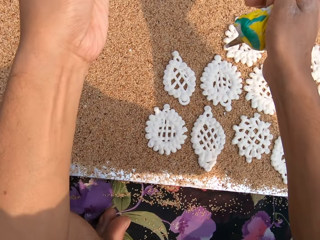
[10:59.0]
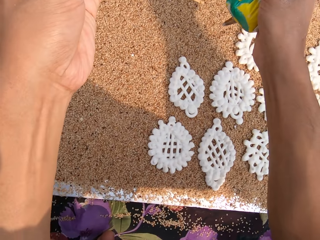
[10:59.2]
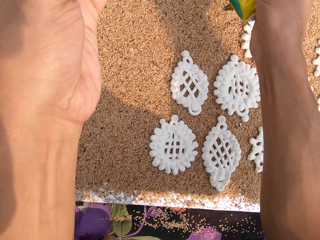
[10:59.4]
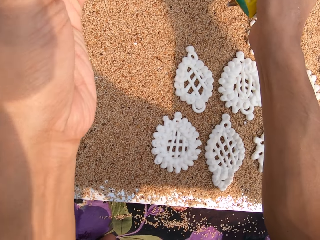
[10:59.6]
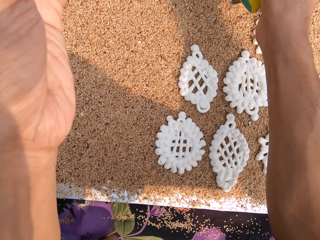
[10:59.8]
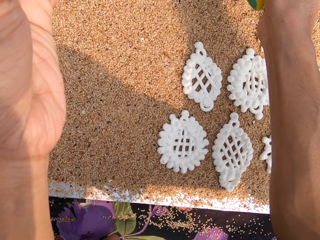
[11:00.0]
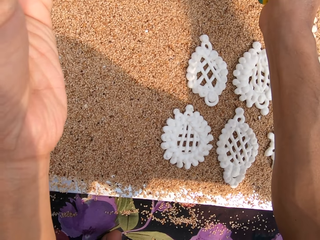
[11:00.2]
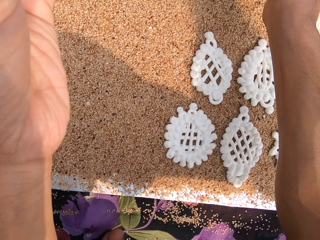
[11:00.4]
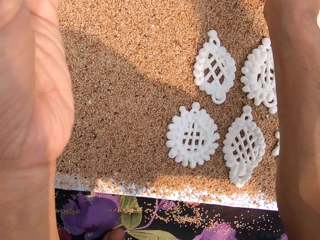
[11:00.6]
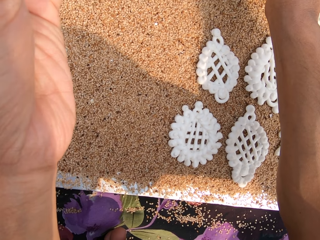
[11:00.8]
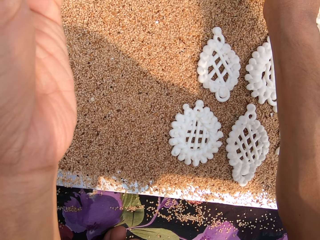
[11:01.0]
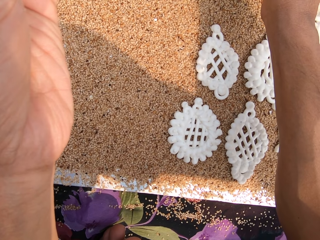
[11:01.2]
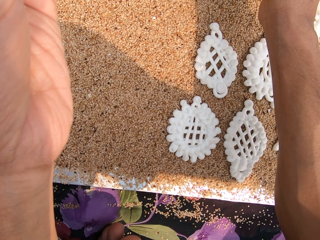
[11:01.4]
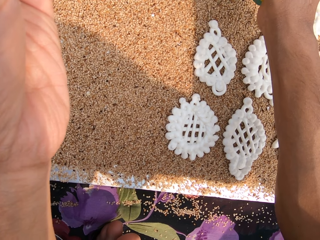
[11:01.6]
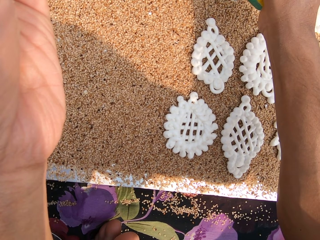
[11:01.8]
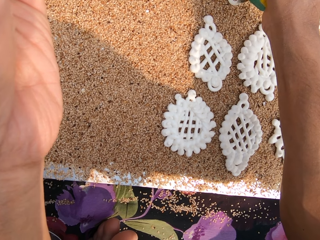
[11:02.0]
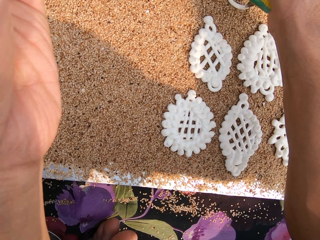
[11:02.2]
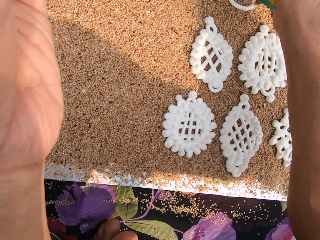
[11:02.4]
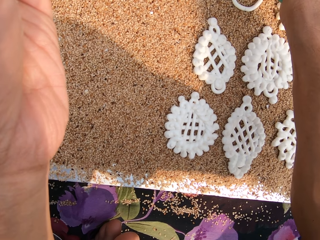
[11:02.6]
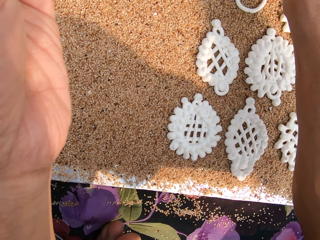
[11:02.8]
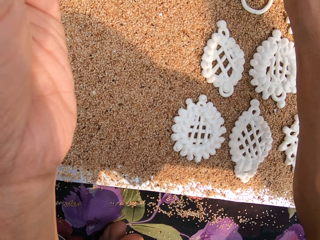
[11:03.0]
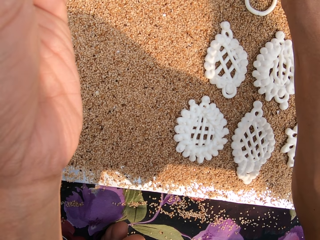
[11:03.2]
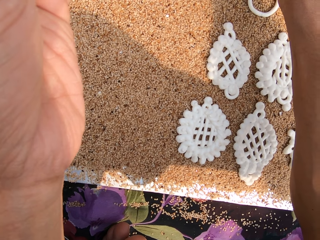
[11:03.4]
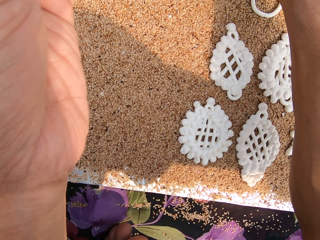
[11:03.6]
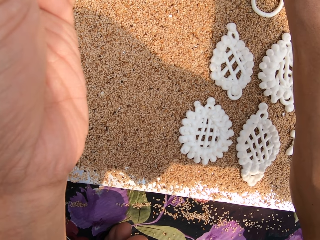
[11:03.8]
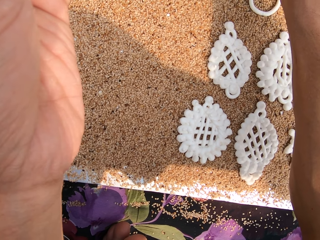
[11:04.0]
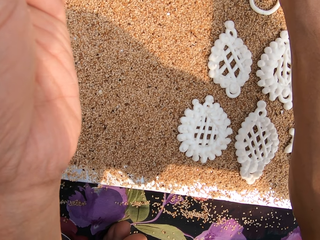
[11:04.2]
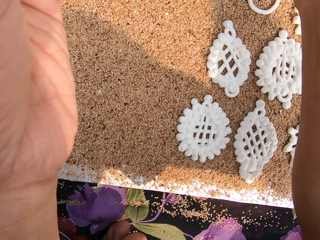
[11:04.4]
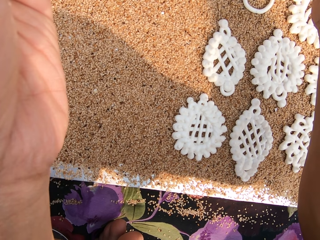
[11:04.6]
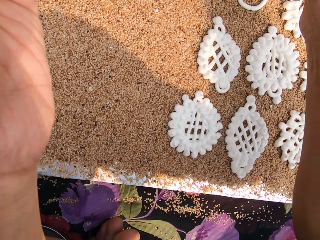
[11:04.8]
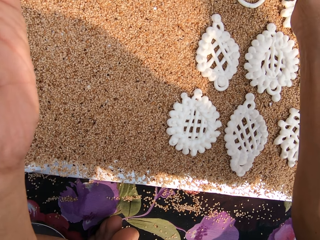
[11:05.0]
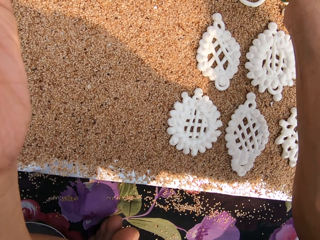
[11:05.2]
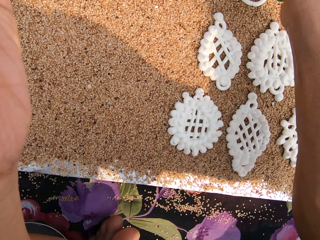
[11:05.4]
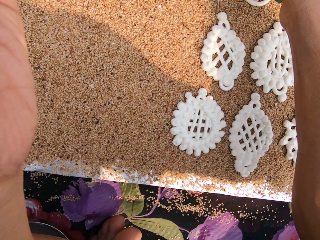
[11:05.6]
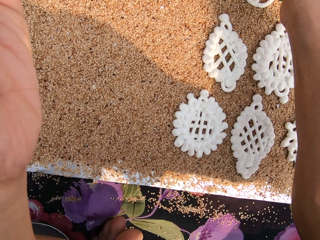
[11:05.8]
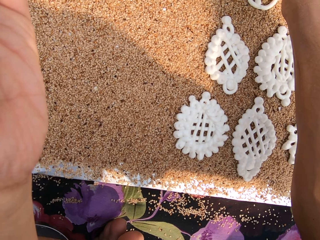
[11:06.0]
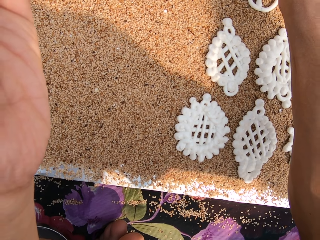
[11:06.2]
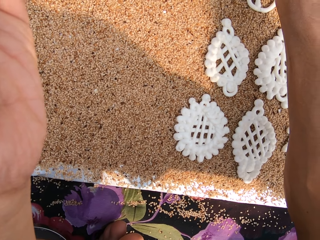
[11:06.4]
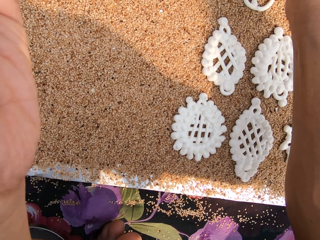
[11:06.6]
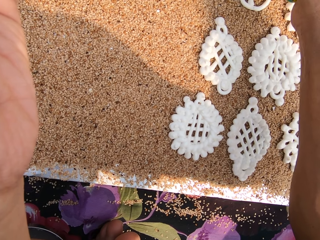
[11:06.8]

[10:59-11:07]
The camera wearer creates a flower shape with the white paste. She squeezes some dough from the piping bag in her right hand on the poppy seeds on the table.

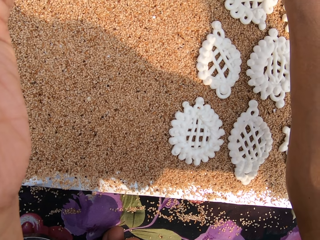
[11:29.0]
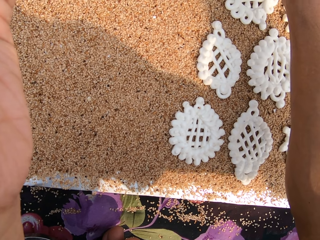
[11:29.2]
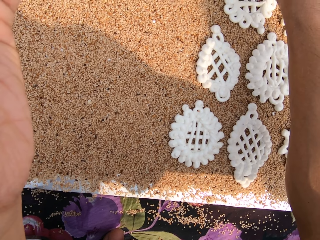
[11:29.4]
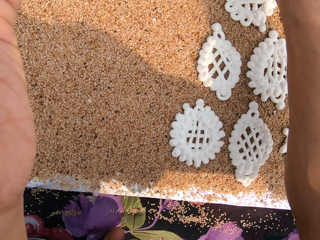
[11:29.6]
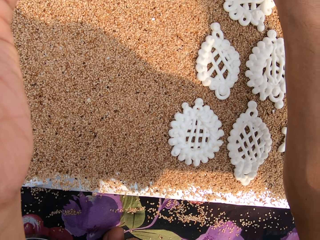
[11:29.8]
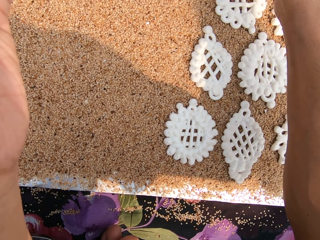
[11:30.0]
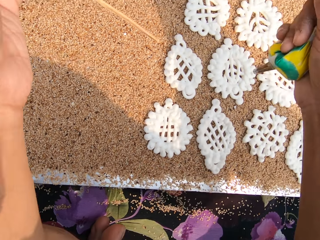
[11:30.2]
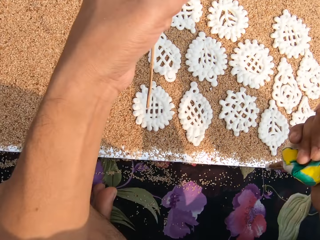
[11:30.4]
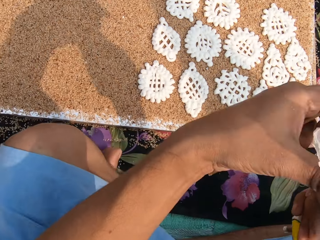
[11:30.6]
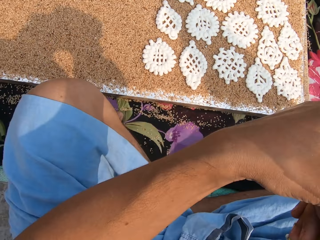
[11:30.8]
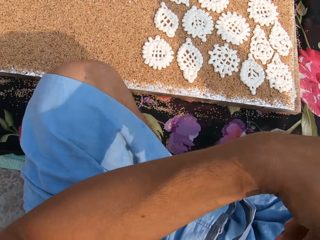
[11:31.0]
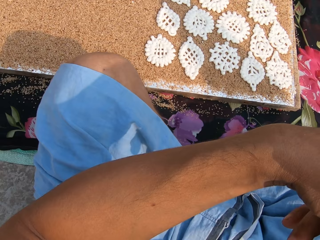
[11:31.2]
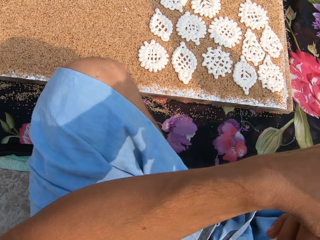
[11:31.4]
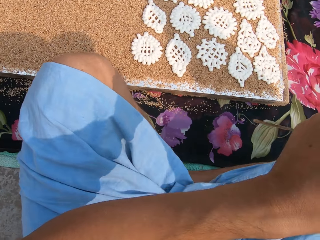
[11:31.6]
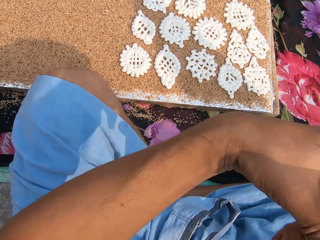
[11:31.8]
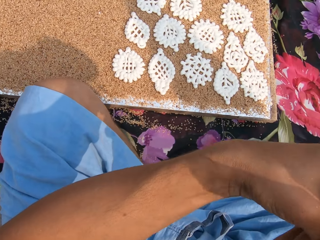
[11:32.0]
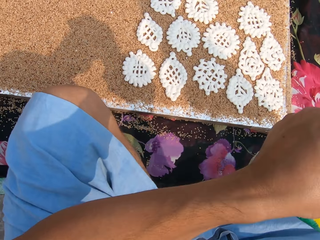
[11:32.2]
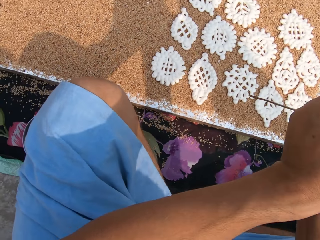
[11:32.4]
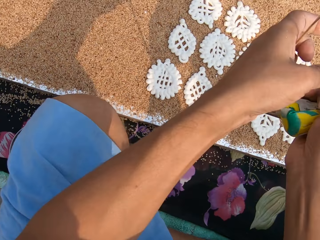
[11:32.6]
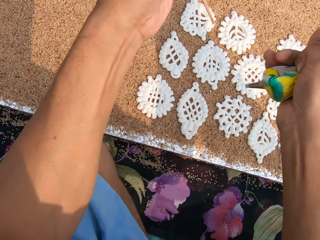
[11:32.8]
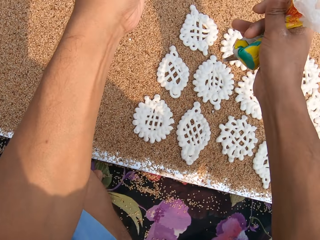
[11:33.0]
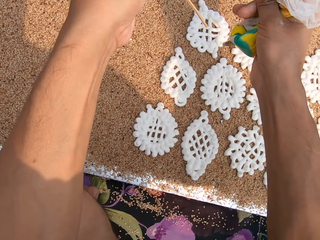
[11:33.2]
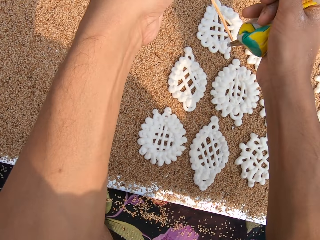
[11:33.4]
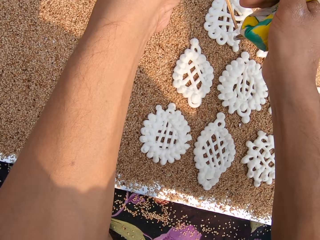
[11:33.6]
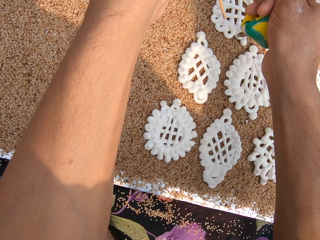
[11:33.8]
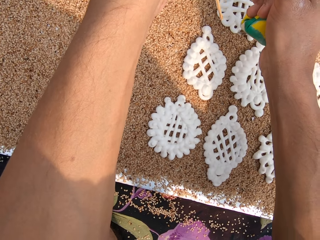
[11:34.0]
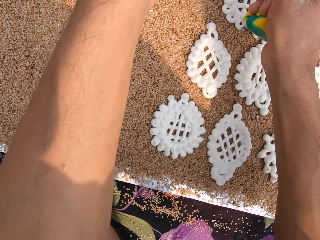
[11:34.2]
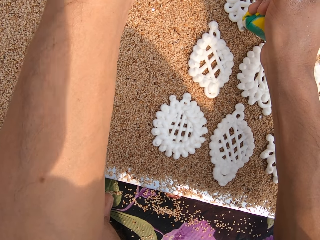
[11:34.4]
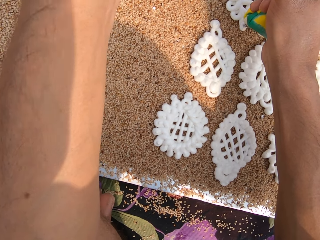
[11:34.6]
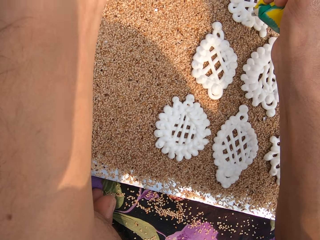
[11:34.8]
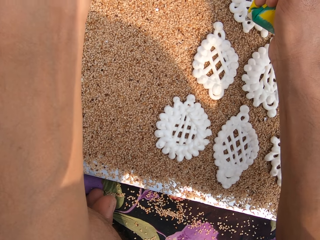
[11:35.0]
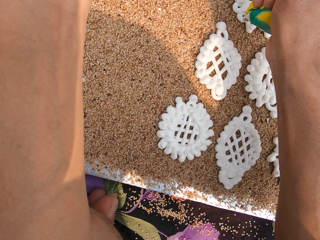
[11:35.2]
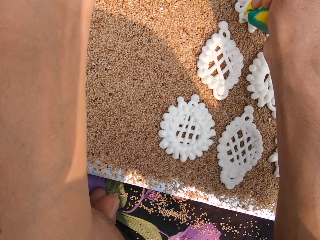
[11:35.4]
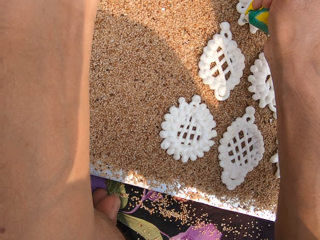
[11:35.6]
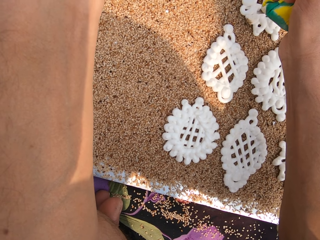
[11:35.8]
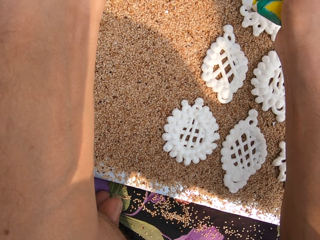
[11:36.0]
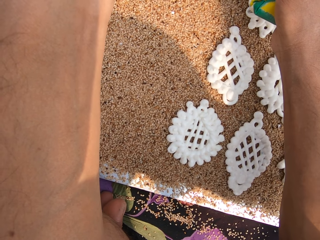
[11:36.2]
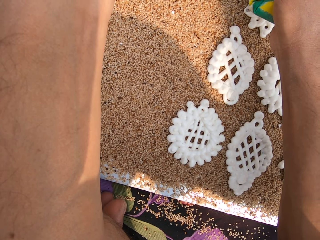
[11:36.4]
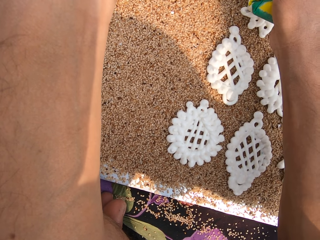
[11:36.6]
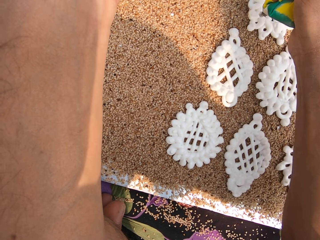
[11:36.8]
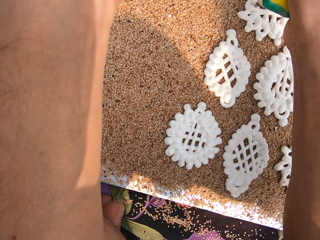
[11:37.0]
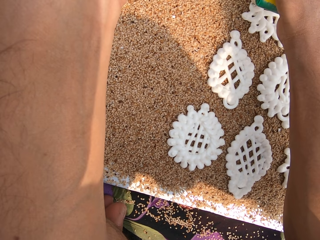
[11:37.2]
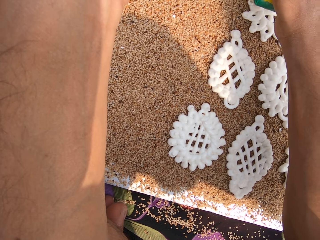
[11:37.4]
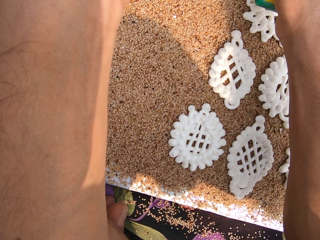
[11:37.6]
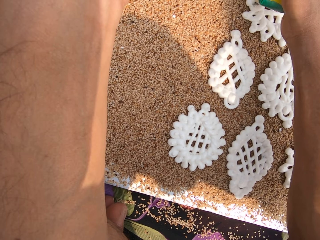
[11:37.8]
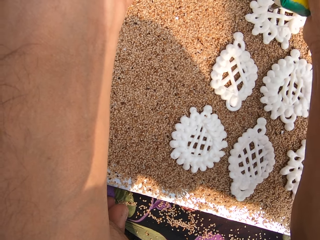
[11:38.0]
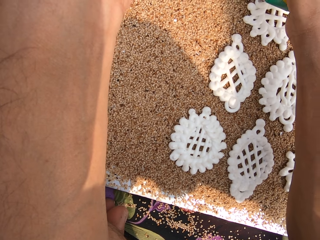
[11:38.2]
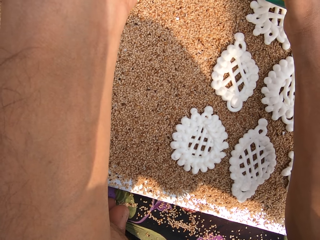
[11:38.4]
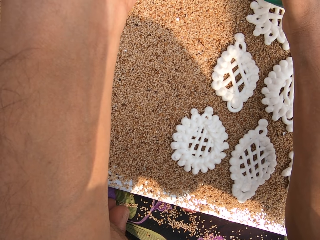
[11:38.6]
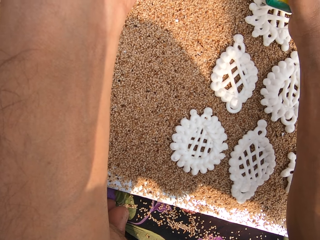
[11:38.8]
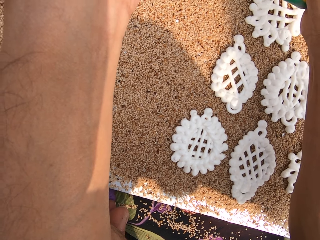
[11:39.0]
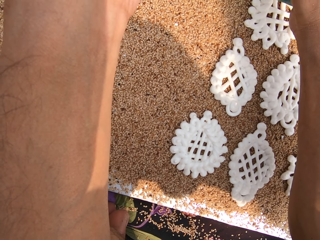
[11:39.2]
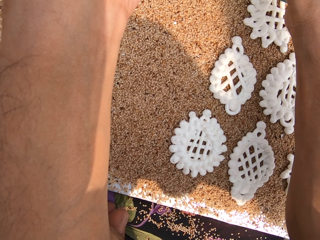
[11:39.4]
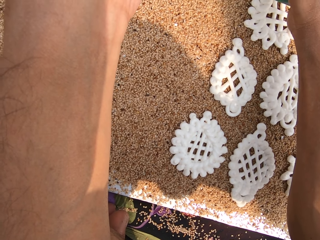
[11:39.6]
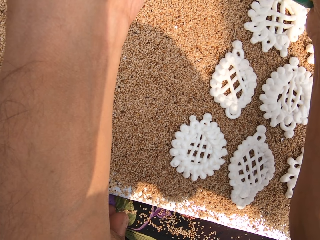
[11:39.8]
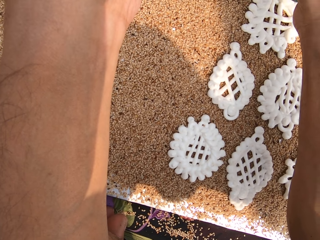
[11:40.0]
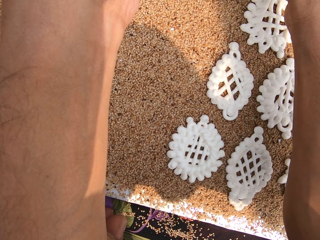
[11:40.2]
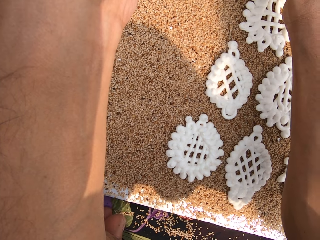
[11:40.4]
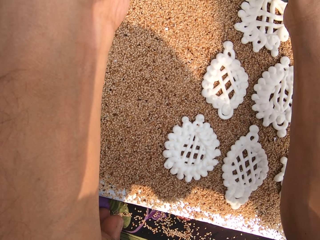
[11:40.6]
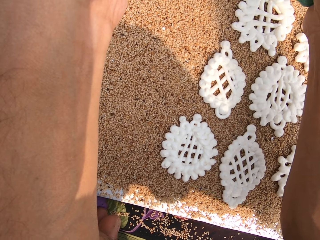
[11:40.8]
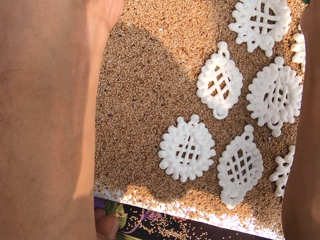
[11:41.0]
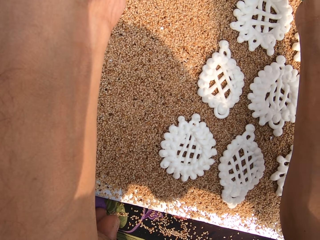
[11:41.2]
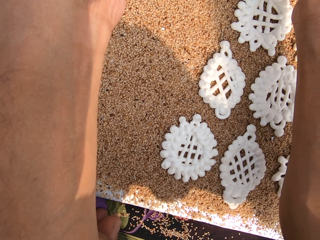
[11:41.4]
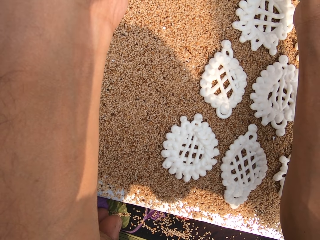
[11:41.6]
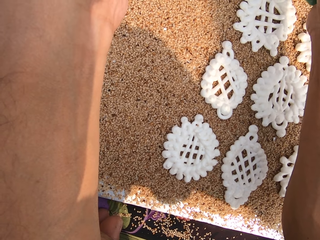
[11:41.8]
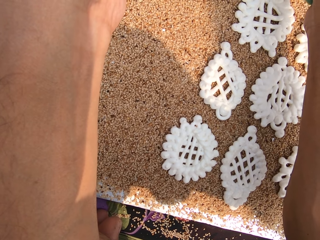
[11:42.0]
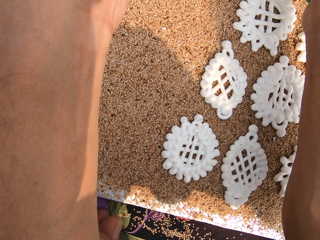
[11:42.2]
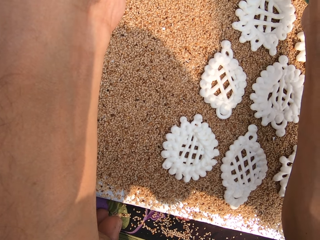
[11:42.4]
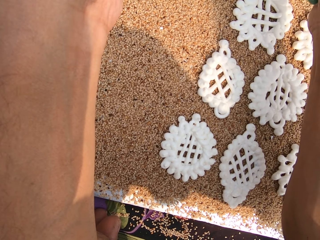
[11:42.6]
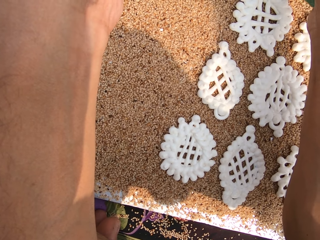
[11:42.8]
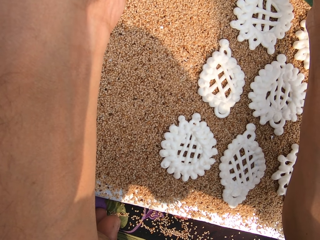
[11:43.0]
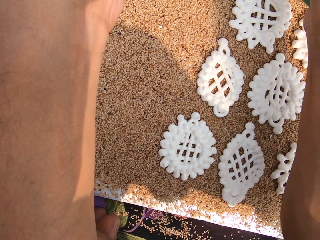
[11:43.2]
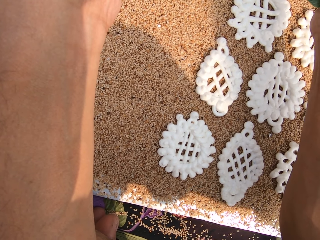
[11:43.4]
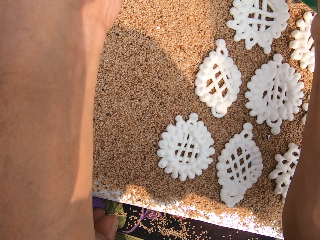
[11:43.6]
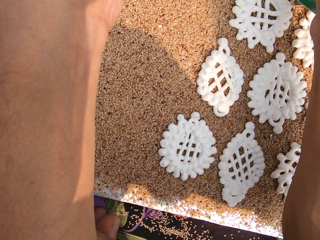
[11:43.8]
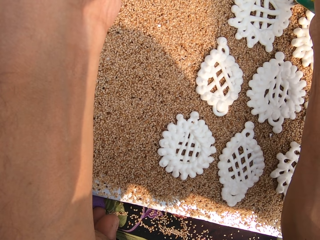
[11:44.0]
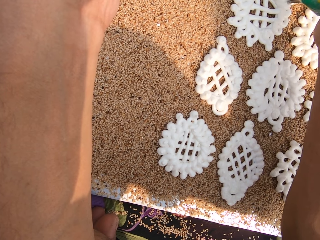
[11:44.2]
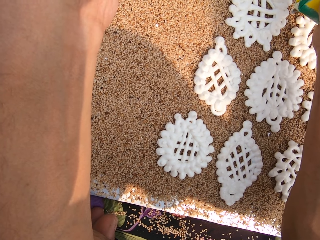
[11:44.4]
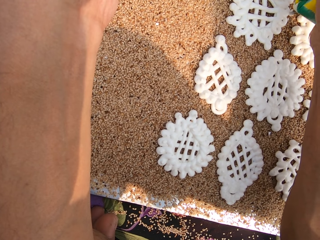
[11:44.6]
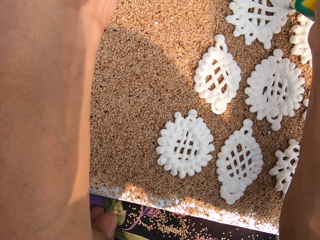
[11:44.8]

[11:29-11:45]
The camera wearer tightens the piping bag with both hands. She squeezes the white paste. She creates a flower shape with the white paste. She squeezes some dough from the piping bag in her right hand on the poppy seeds on the table.
